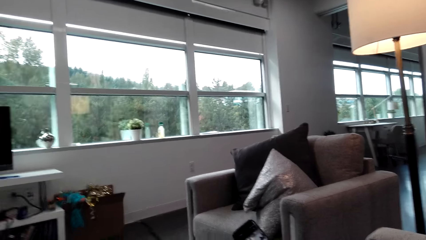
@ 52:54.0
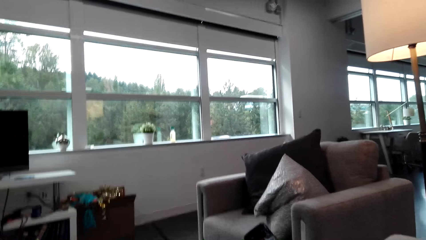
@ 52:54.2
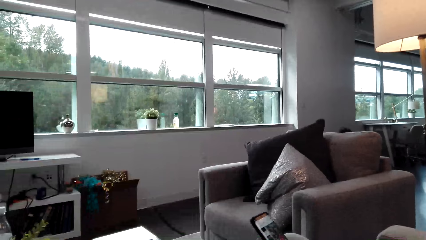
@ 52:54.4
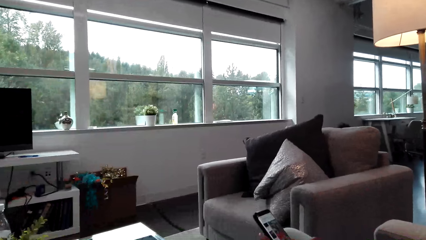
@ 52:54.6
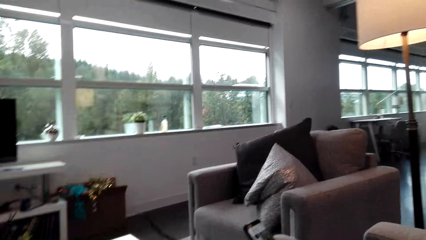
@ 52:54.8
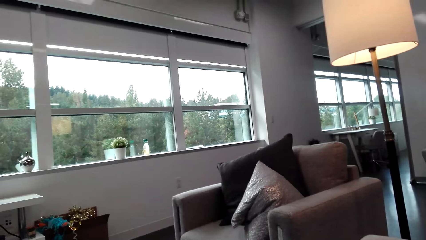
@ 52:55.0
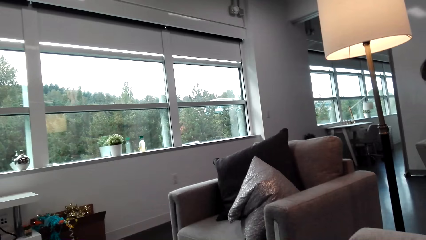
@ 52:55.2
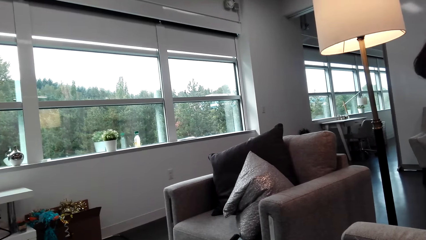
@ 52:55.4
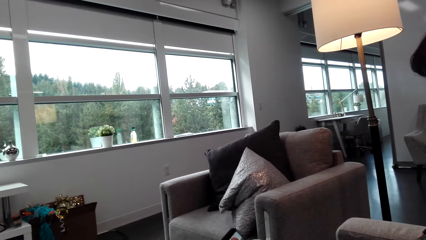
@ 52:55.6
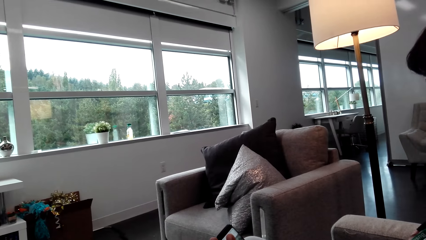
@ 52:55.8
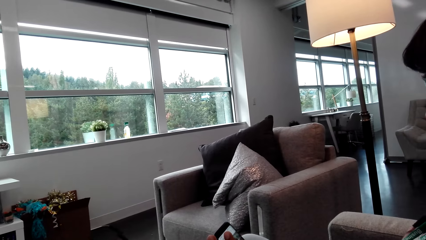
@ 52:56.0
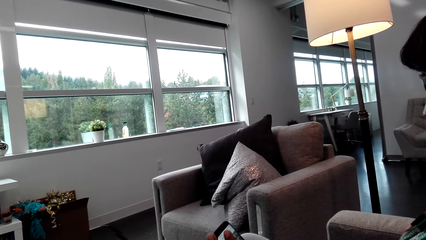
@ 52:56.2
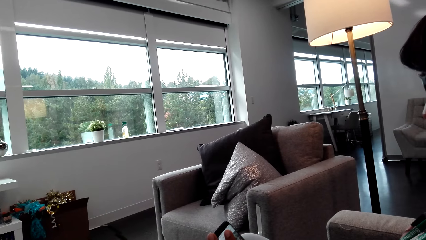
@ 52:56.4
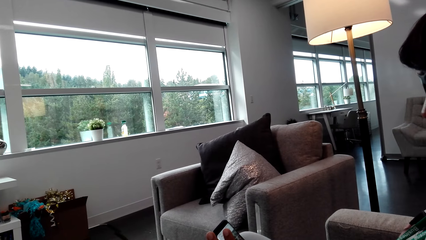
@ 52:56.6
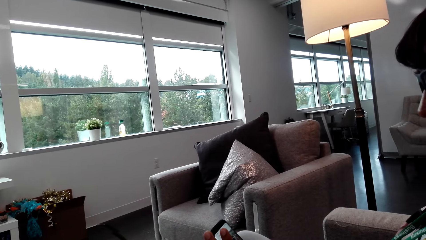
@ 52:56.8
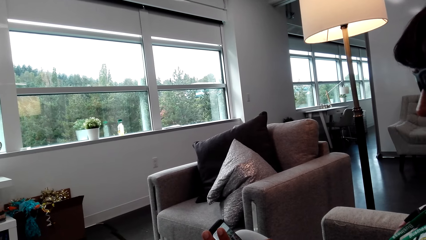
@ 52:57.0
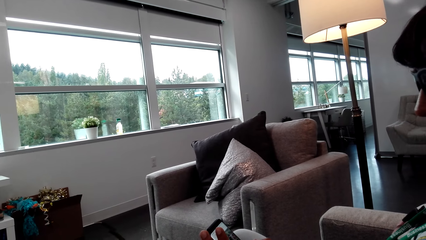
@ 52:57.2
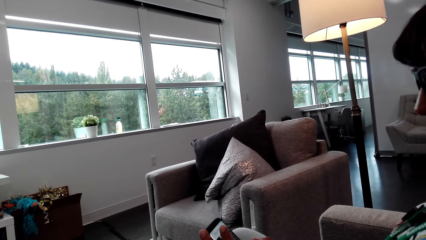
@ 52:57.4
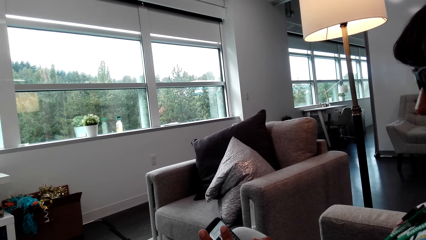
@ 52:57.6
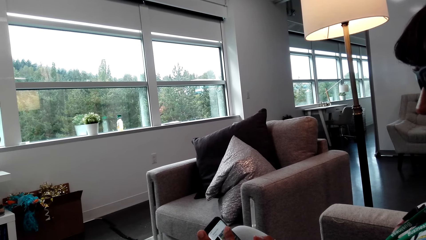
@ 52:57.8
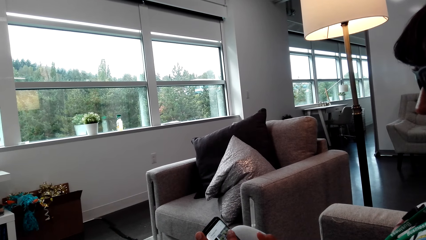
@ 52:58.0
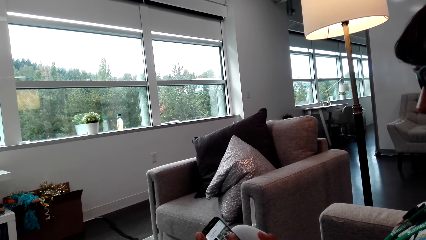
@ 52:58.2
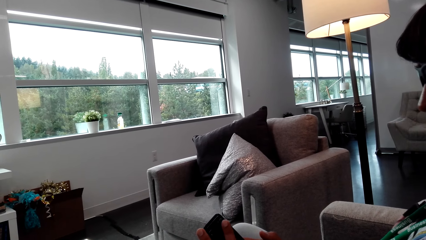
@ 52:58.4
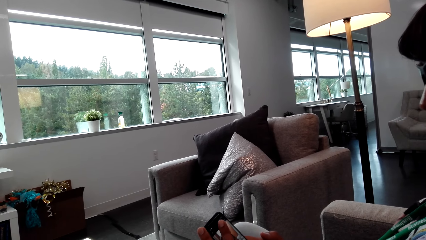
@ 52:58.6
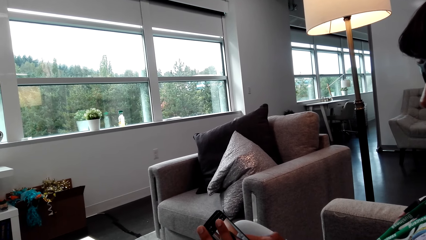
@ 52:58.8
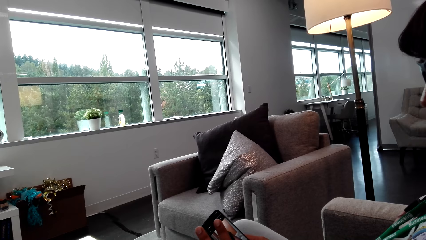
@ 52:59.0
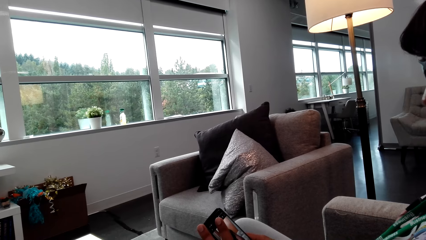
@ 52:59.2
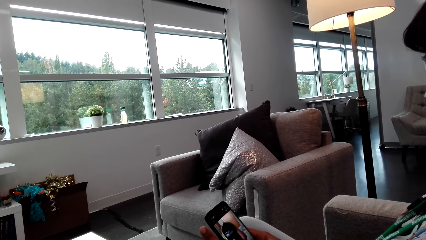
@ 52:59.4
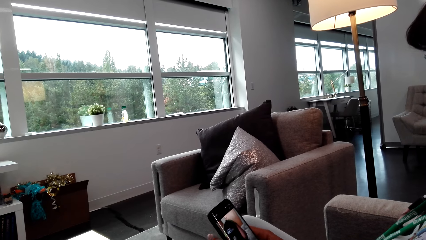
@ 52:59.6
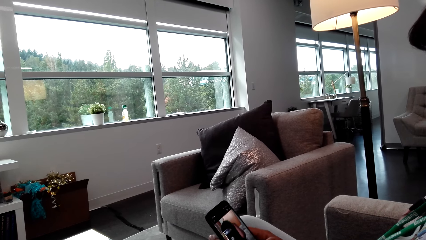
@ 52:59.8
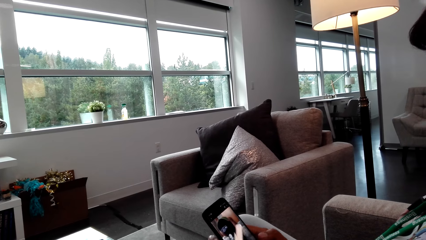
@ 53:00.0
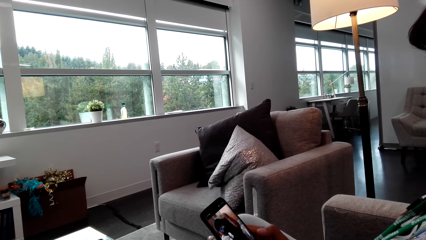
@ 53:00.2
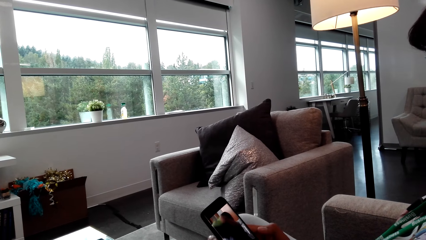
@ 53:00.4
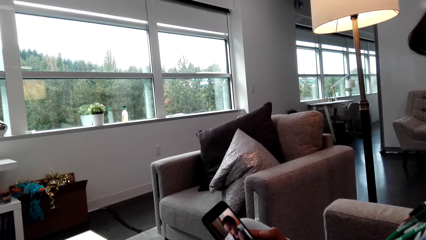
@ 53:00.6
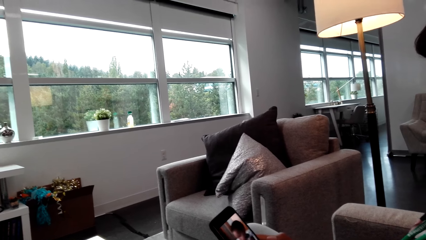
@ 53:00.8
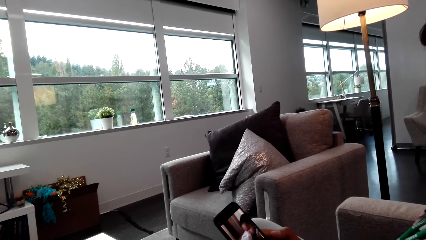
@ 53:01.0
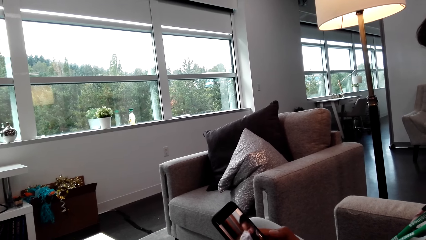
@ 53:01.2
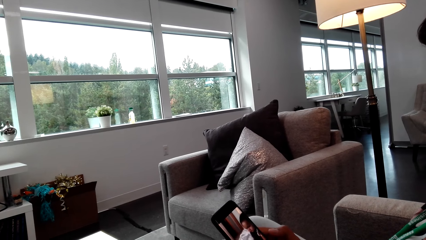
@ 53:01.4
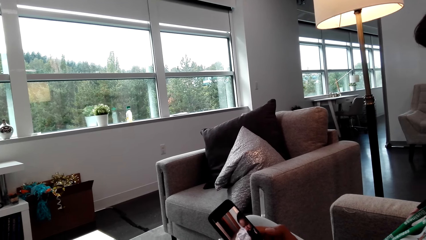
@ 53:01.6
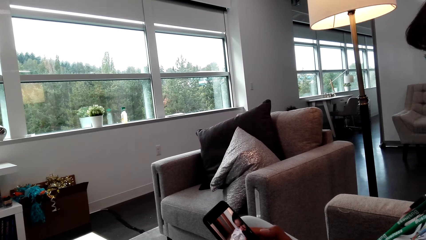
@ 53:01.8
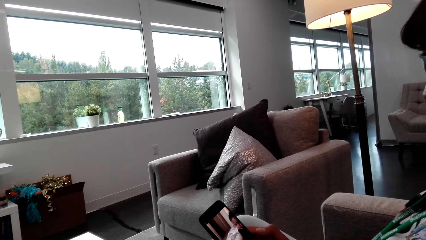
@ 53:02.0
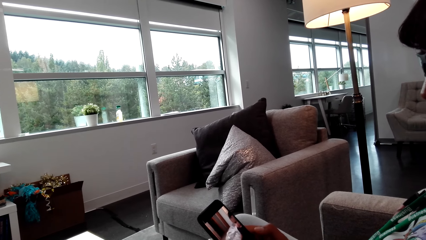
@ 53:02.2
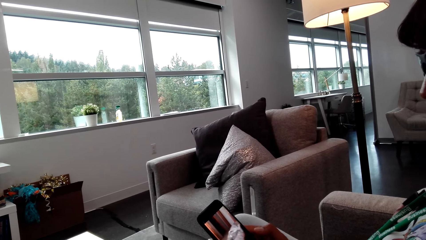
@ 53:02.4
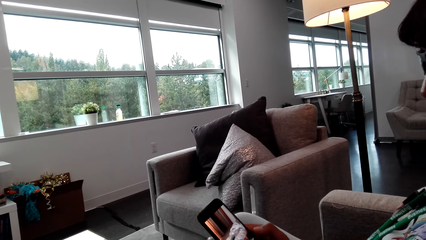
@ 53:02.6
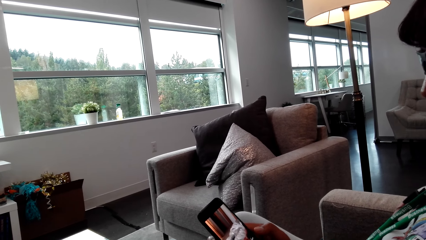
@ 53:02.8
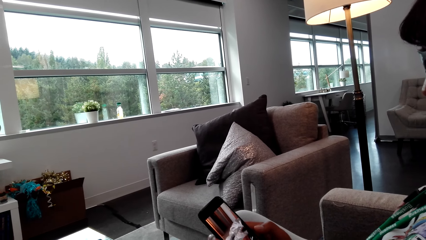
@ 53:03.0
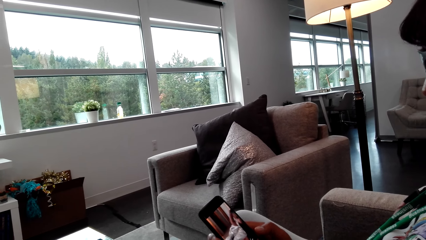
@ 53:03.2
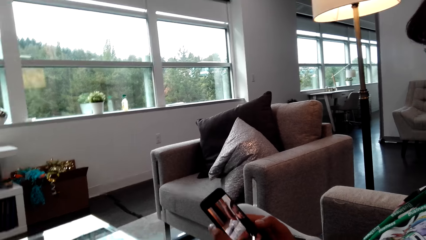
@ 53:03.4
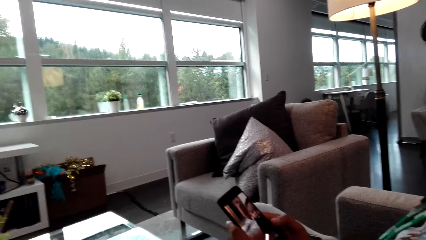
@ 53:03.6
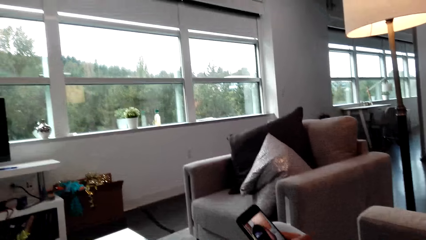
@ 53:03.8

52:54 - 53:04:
The camera wearer looks at the phone. Someone scrolls the phone.

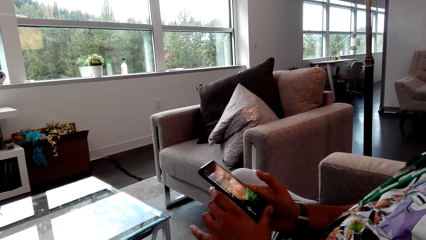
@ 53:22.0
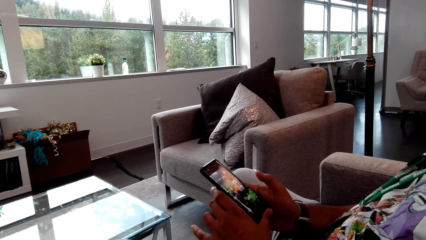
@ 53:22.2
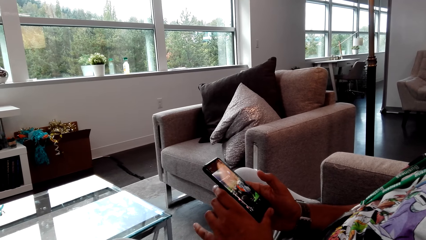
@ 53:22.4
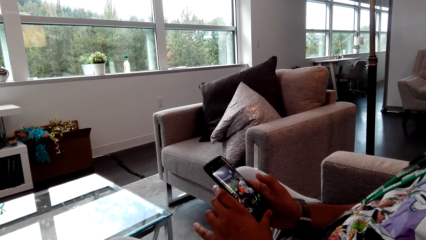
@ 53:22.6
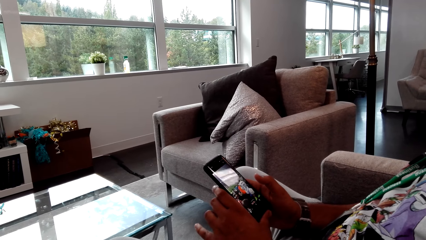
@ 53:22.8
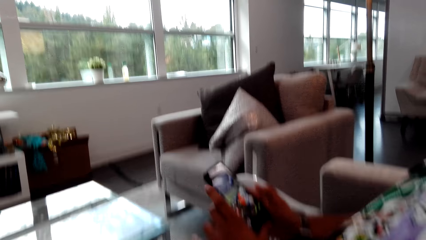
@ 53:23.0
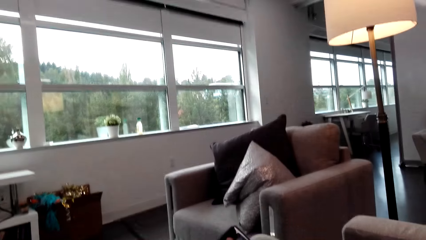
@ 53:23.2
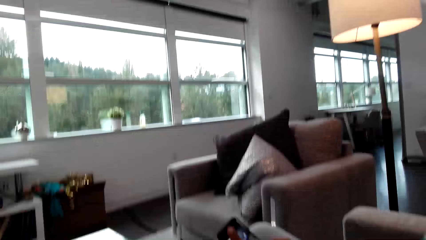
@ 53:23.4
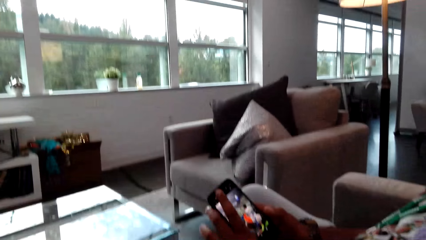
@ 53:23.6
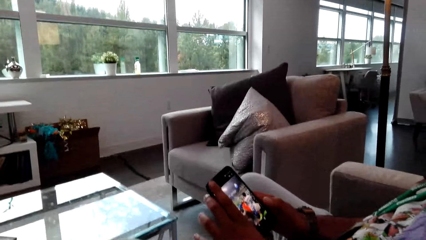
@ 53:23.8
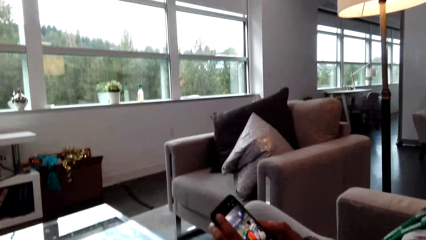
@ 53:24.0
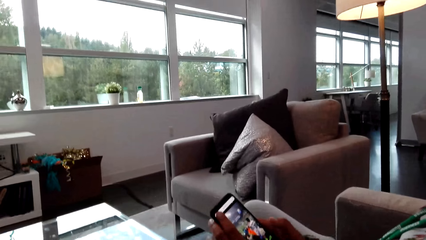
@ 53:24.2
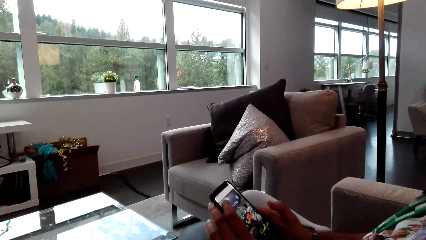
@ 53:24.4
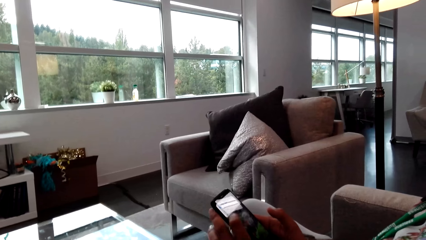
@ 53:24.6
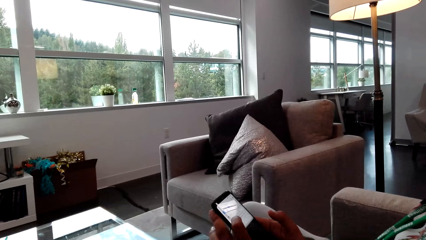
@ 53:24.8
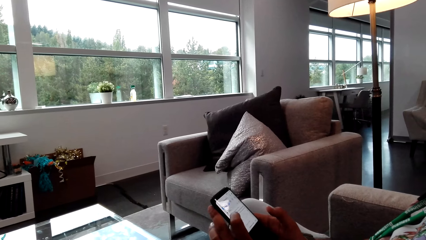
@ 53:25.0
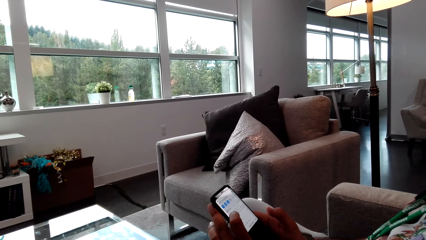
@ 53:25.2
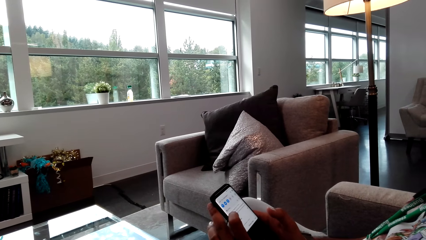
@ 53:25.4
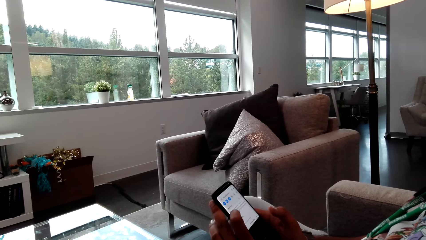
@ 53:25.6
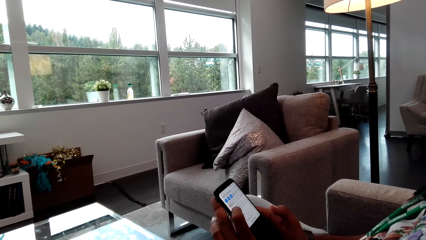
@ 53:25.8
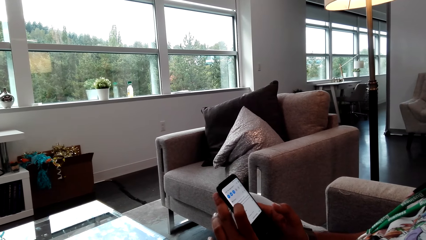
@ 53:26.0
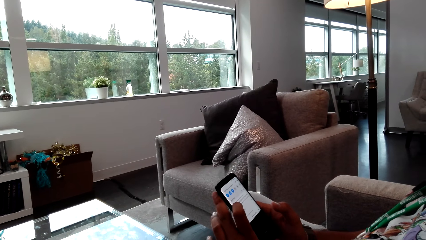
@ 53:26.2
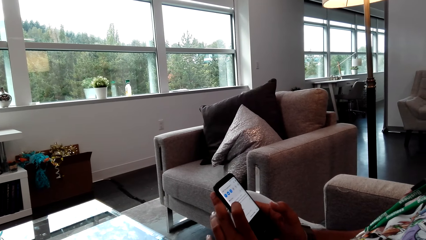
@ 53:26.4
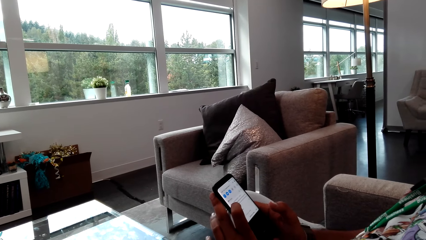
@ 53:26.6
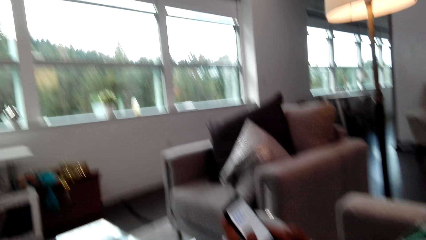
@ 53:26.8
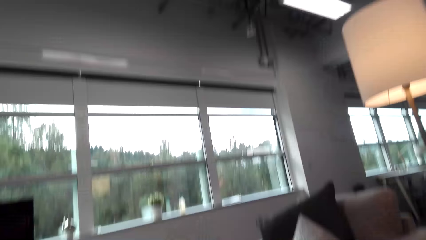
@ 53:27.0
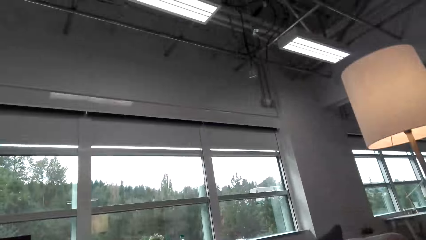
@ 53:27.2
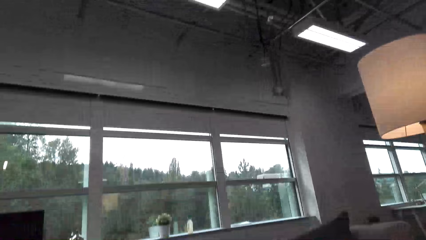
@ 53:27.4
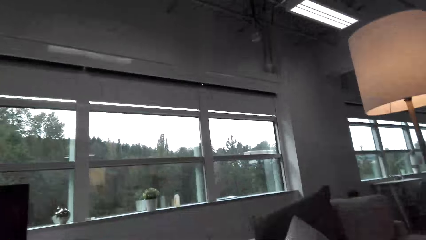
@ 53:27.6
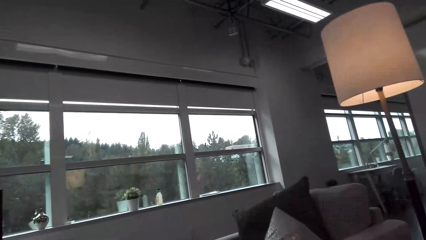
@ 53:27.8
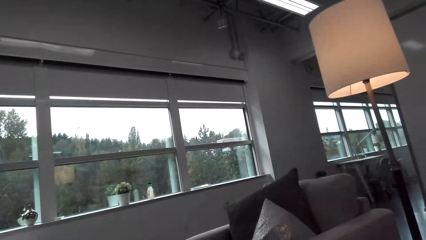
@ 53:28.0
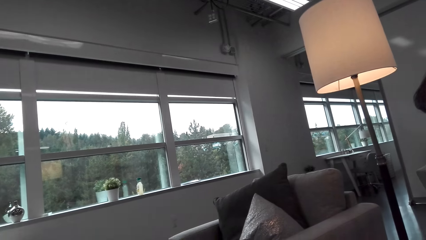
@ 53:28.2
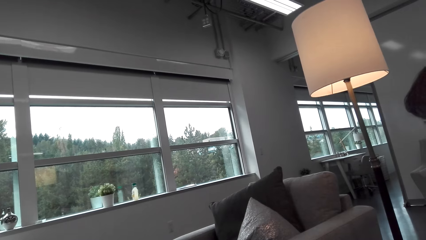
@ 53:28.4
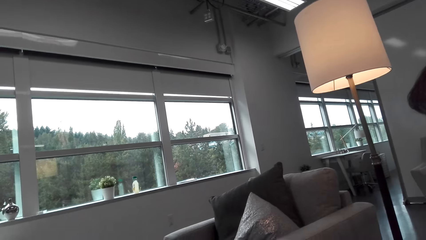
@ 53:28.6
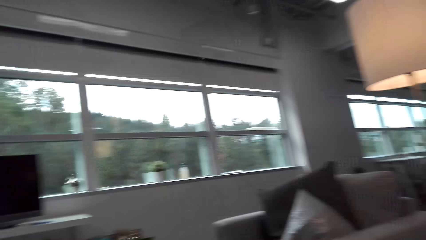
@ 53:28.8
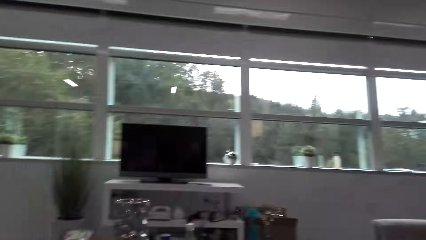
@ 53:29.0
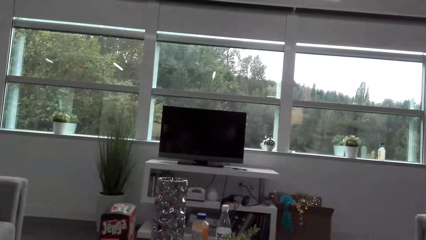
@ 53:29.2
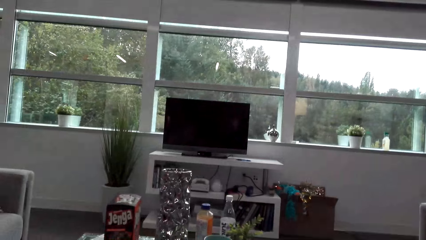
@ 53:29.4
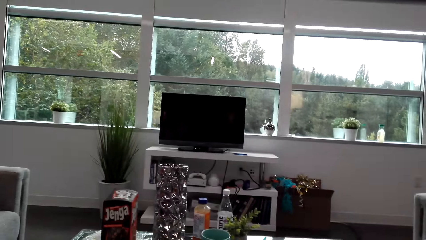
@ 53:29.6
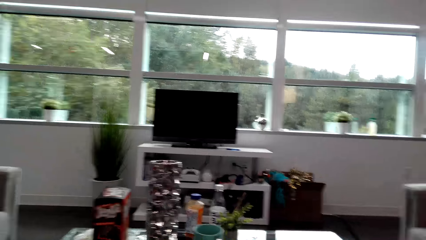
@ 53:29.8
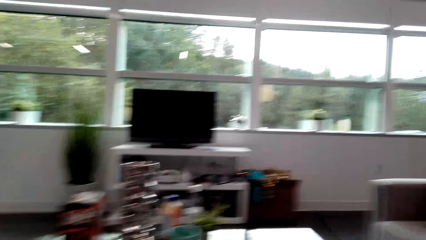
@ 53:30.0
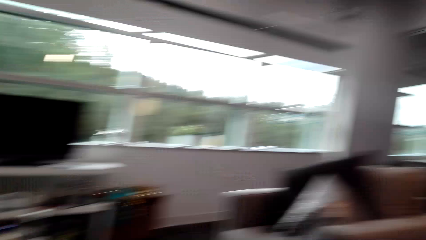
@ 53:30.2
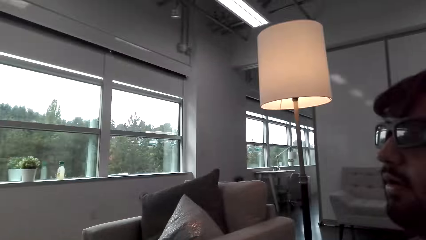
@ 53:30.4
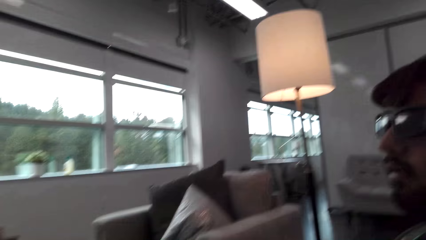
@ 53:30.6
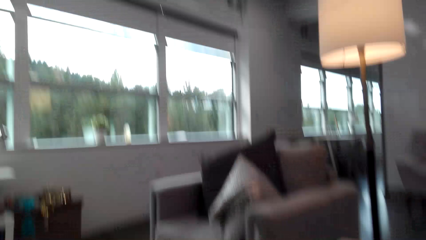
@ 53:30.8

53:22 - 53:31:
The camera wearer looks around the room.
